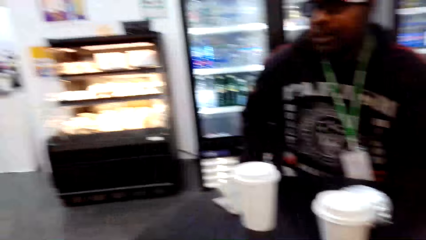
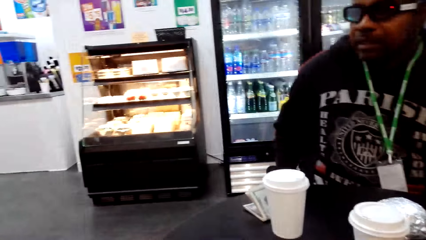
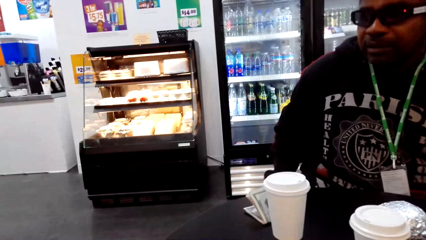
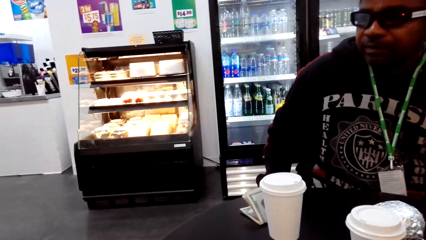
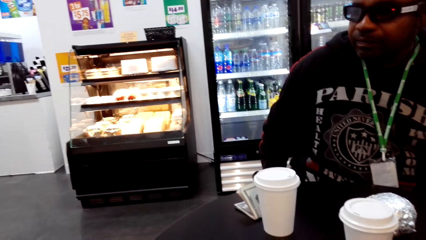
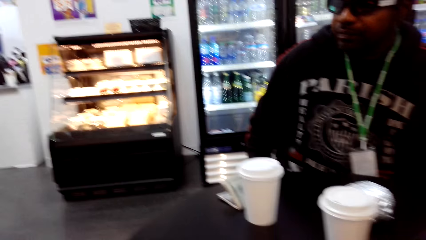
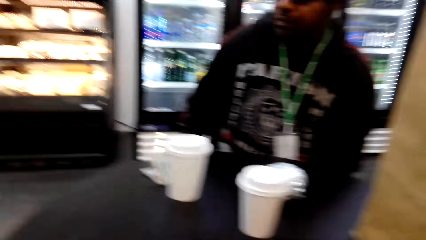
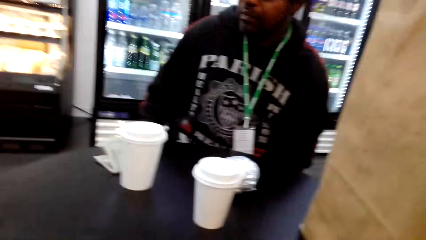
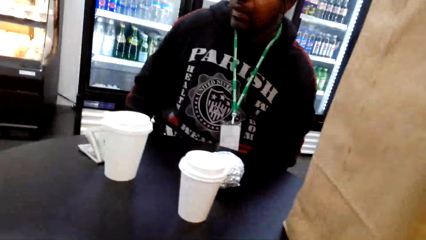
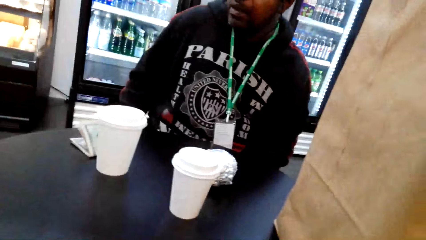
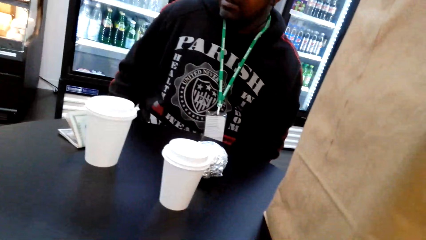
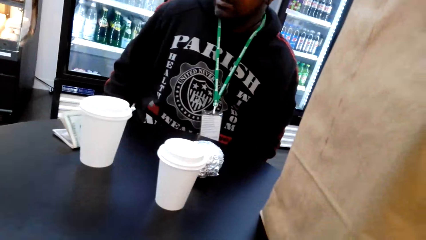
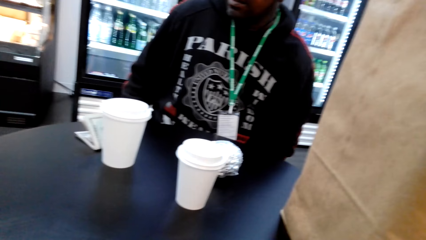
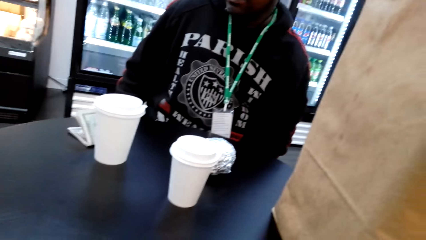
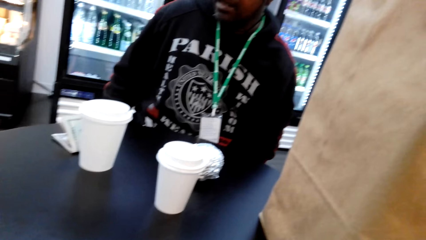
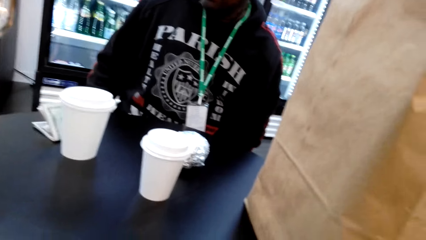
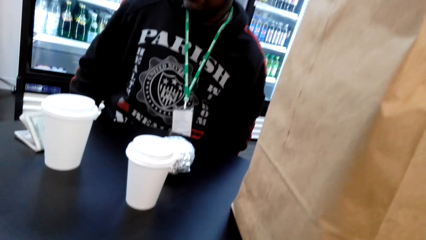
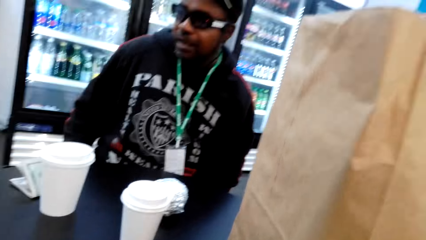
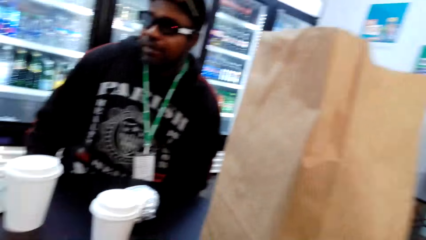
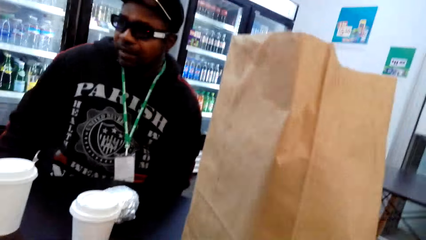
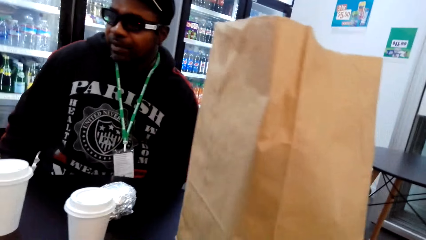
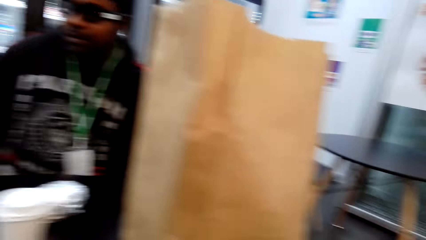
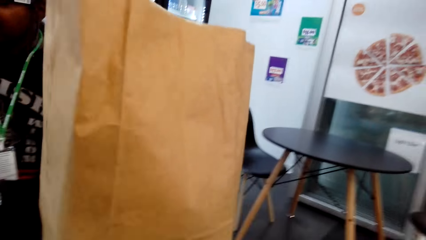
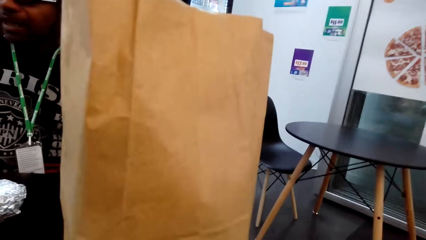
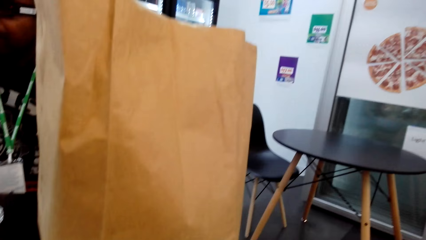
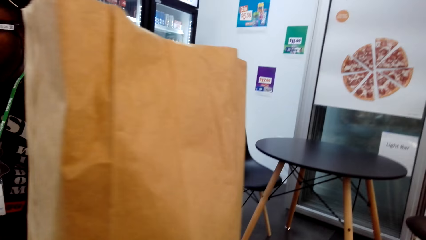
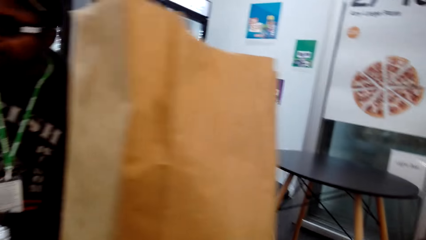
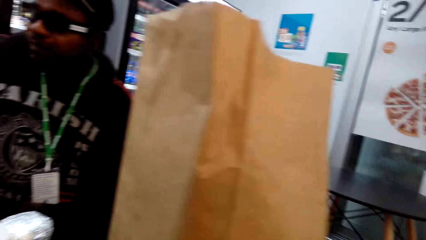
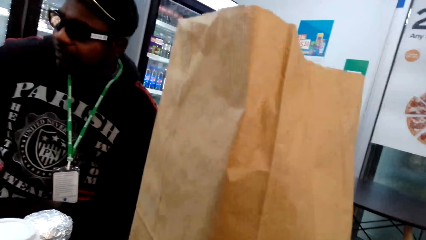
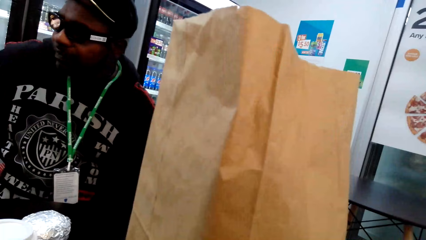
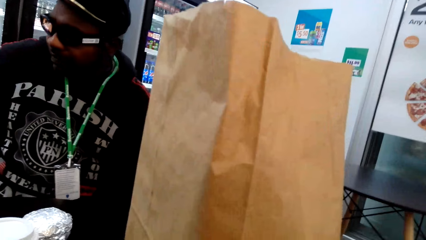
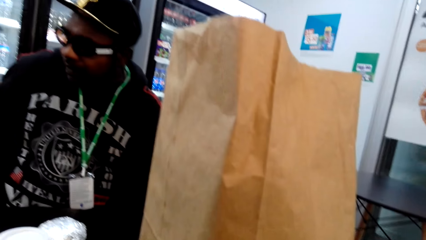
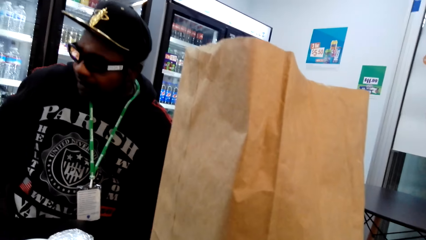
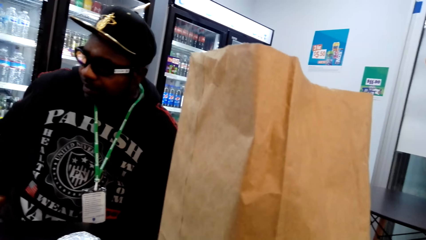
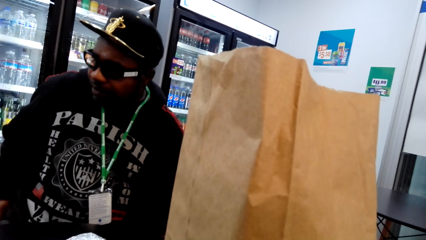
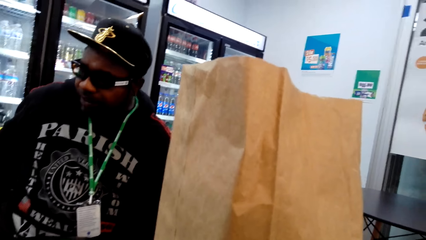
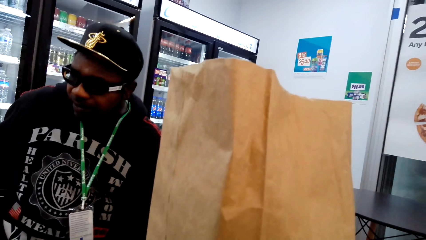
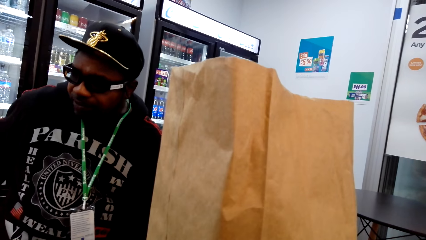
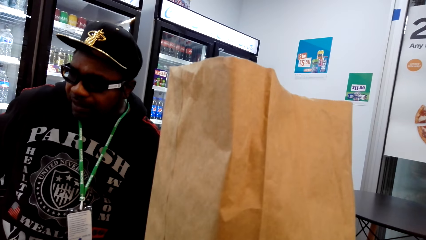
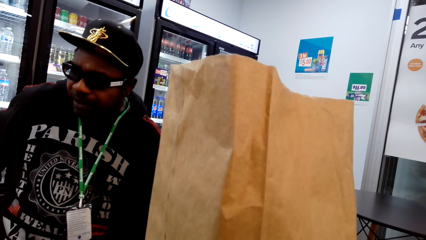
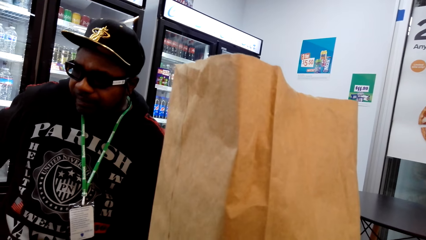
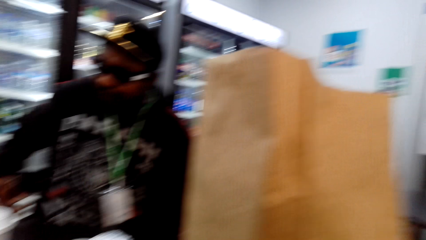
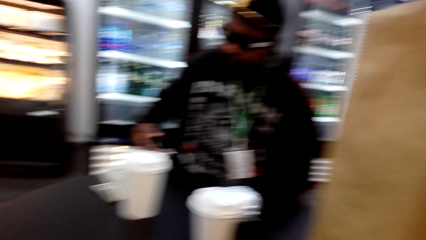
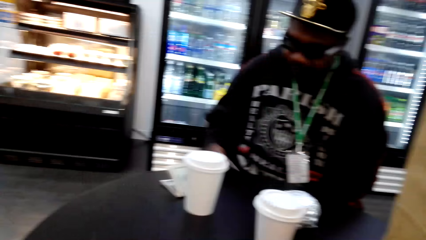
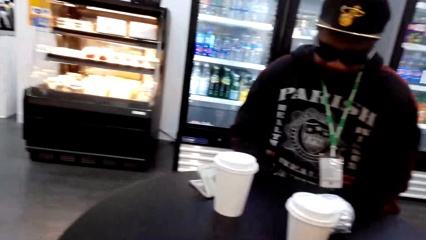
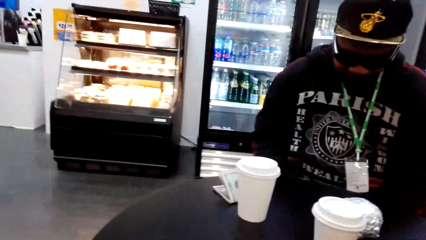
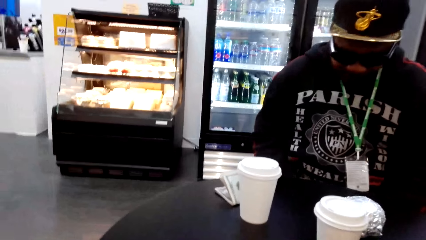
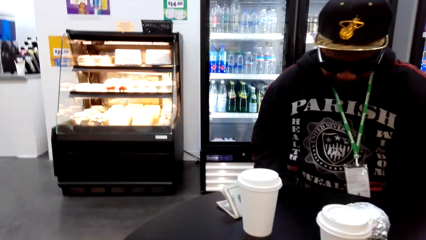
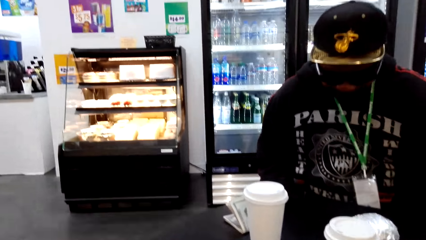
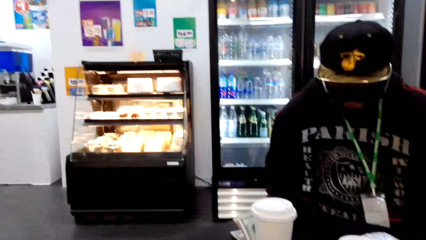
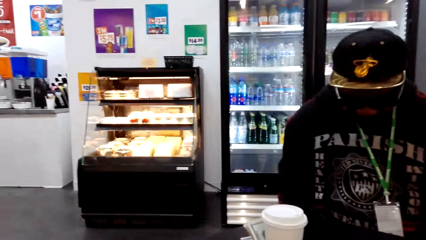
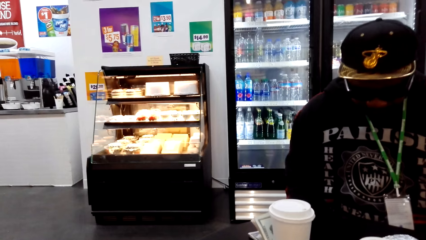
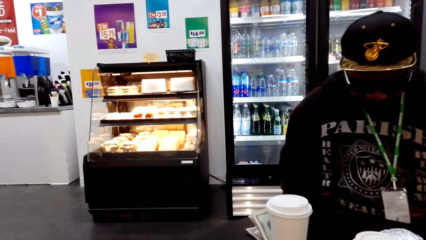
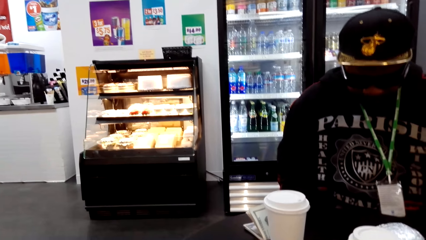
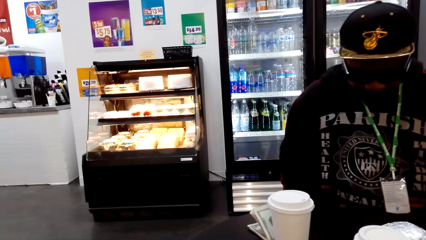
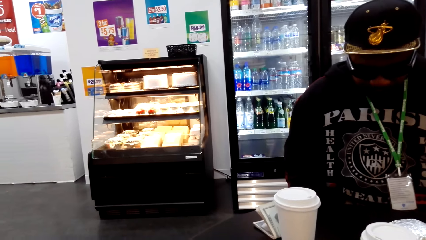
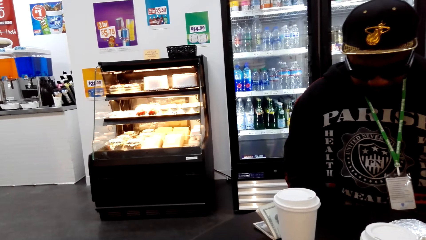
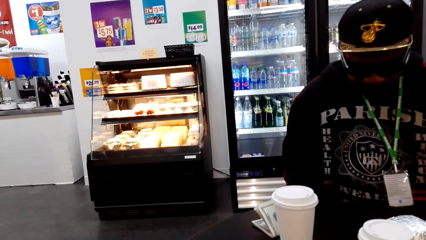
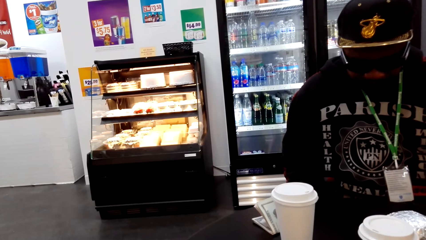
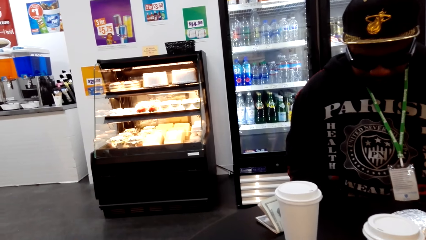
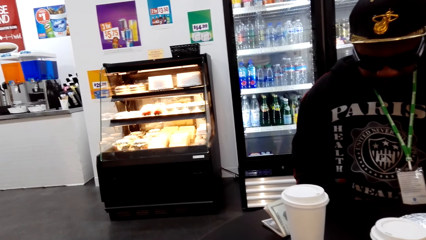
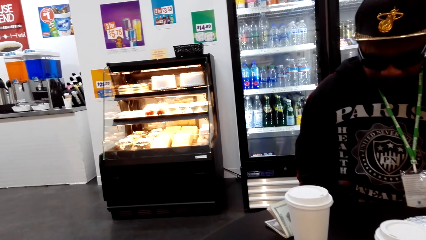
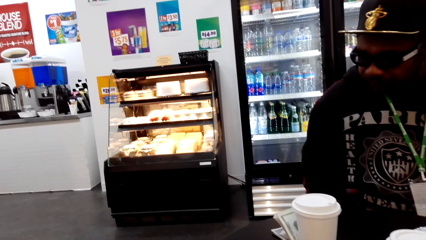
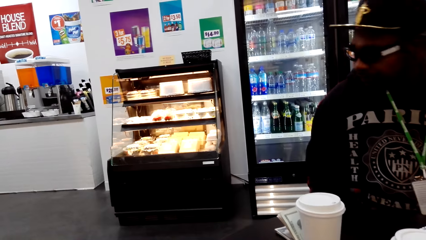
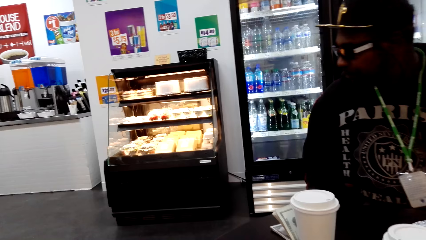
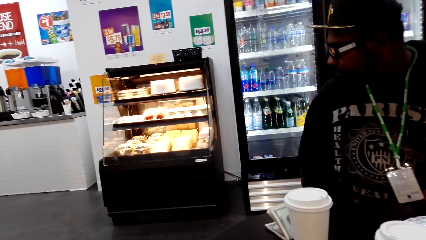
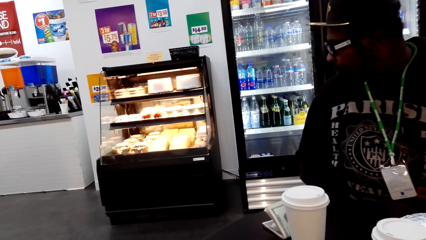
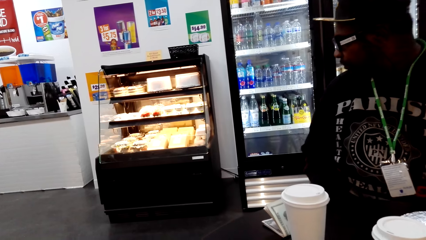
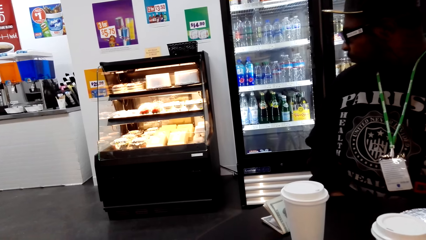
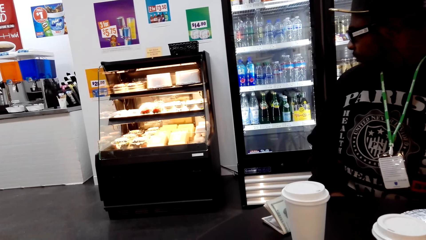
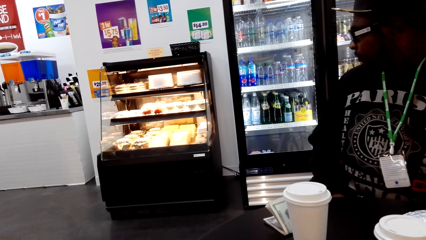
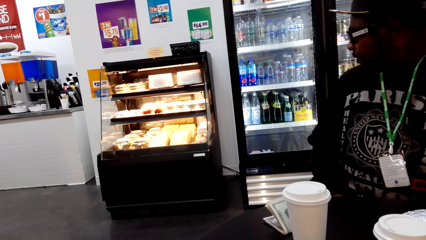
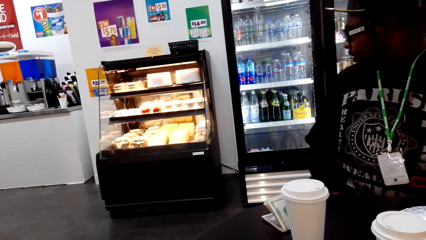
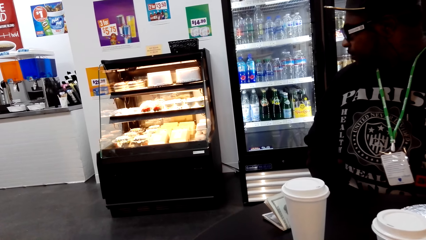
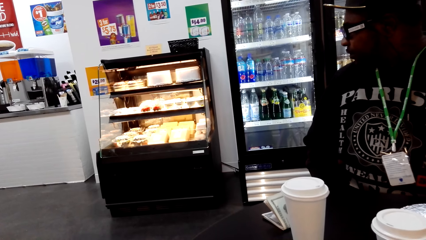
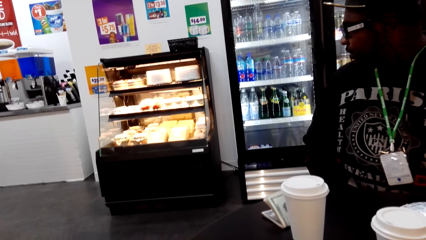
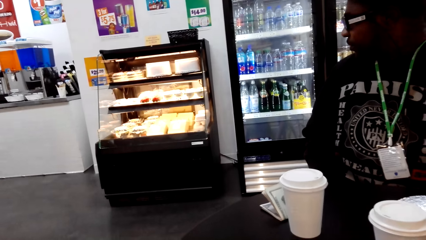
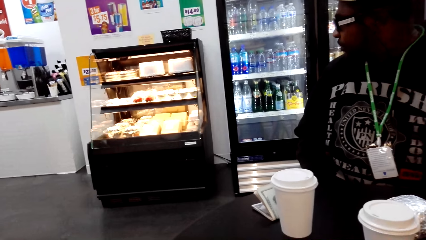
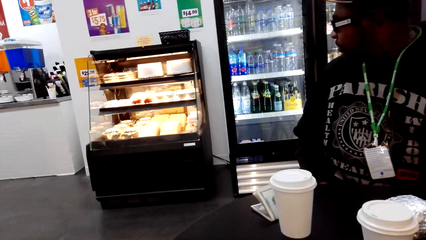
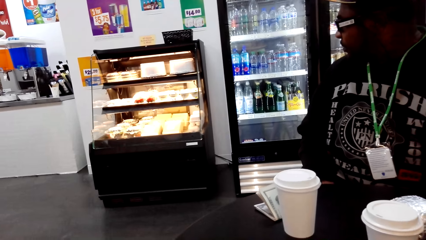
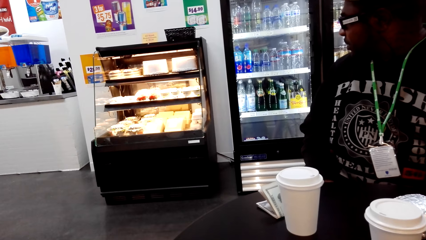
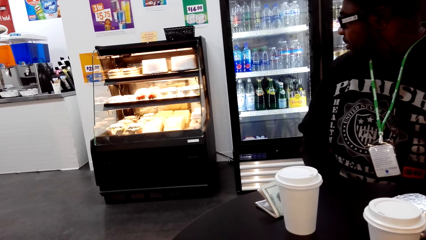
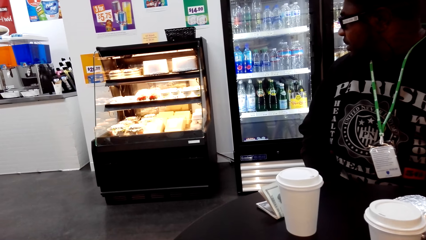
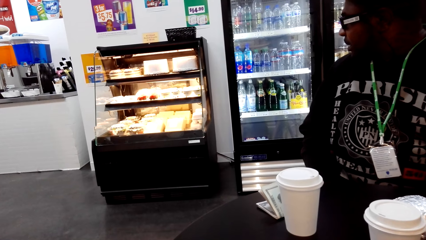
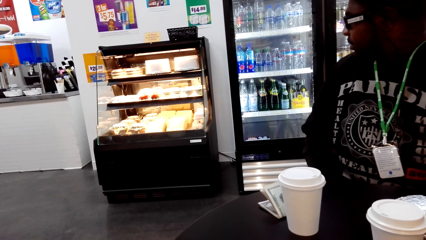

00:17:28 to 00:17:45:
A man speaks to the camera wearer. The camera wearer speaks to the man. The man speaks to the camera wearer. The camera wearer looks around and speaks to the man. The man looks around.
